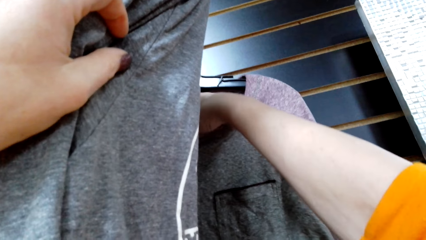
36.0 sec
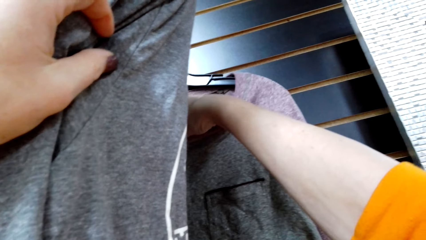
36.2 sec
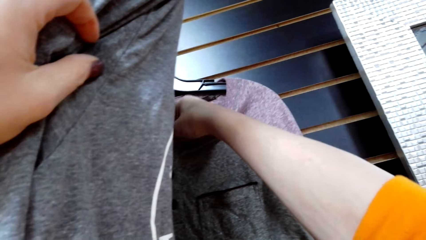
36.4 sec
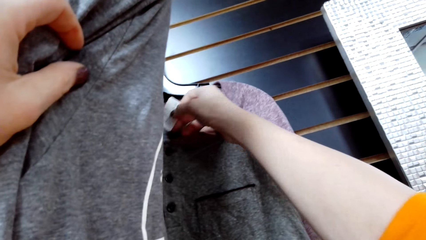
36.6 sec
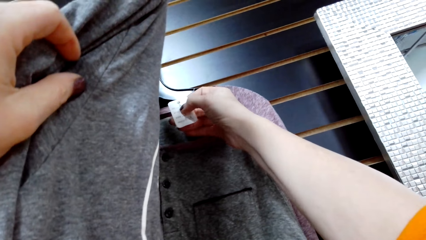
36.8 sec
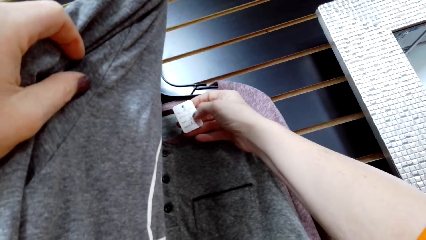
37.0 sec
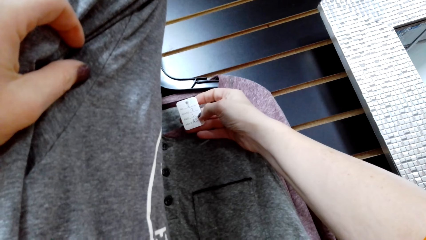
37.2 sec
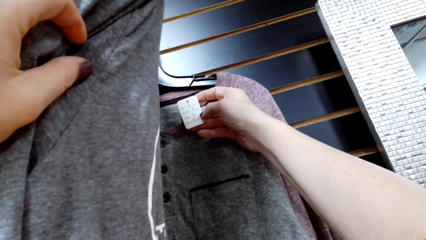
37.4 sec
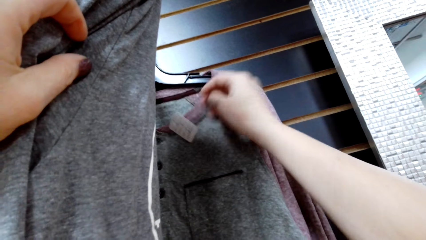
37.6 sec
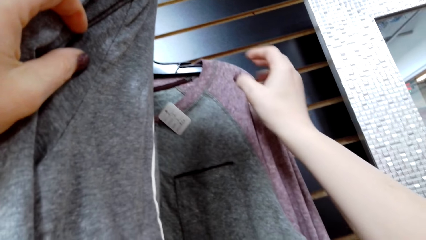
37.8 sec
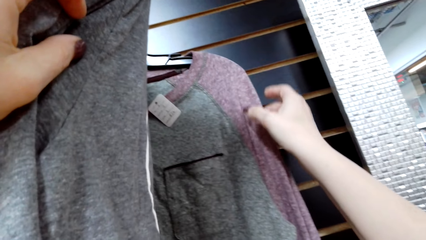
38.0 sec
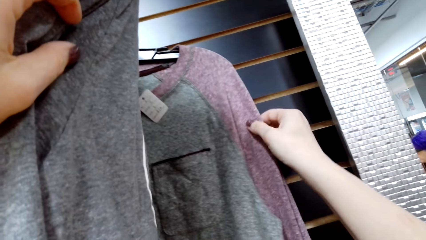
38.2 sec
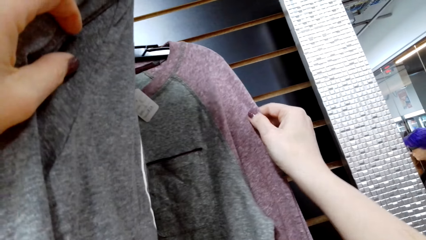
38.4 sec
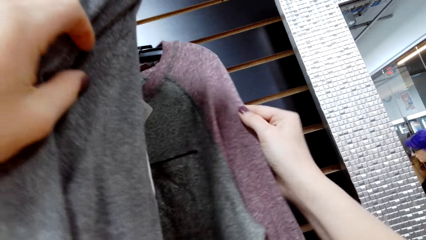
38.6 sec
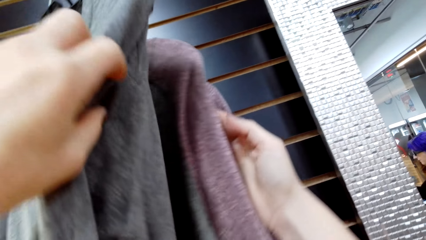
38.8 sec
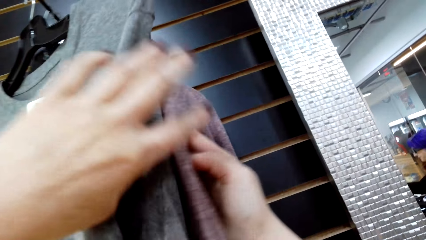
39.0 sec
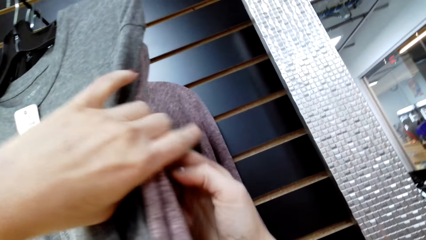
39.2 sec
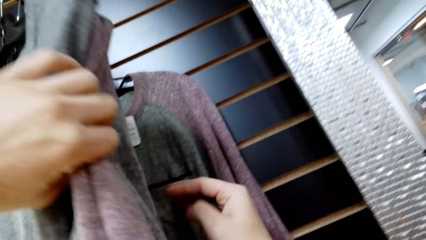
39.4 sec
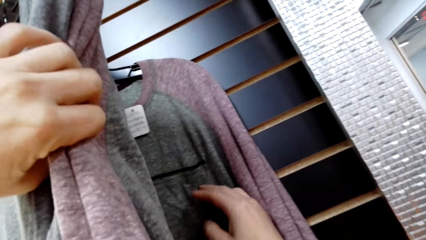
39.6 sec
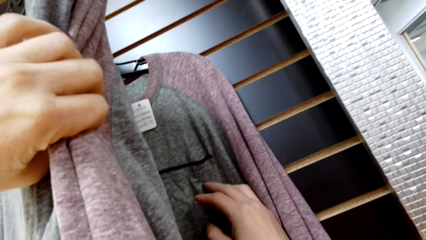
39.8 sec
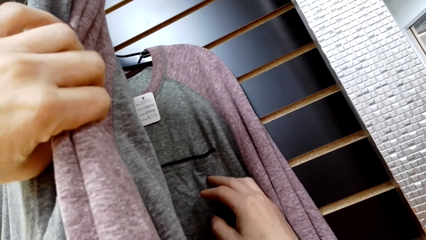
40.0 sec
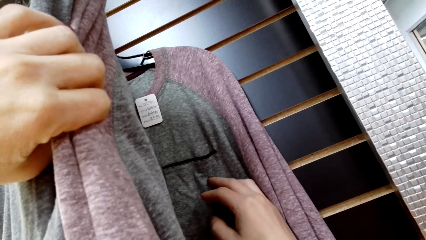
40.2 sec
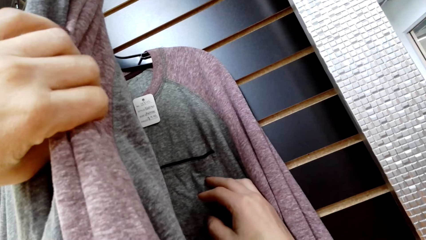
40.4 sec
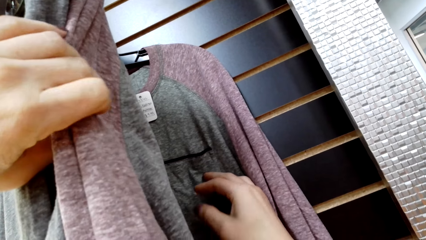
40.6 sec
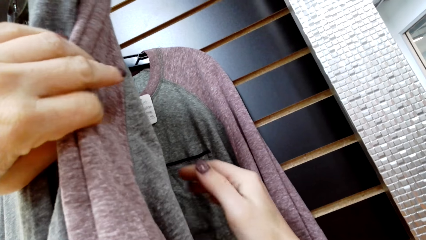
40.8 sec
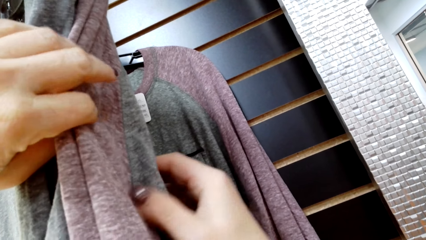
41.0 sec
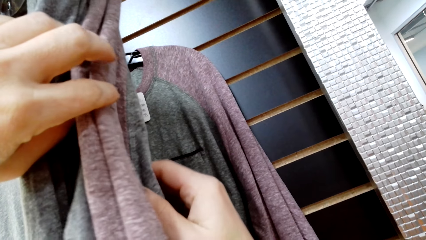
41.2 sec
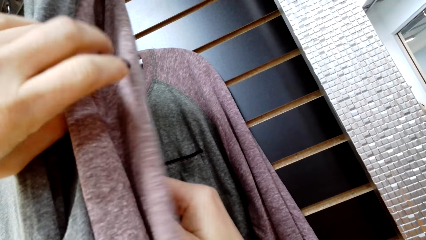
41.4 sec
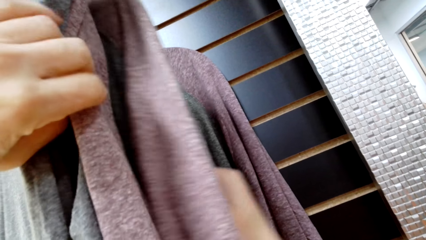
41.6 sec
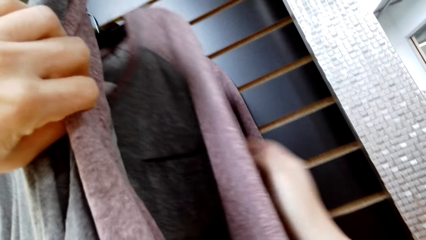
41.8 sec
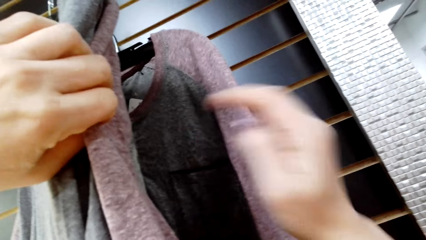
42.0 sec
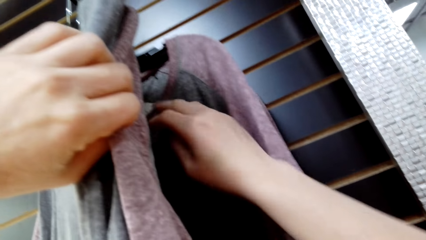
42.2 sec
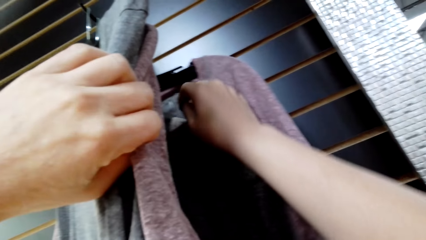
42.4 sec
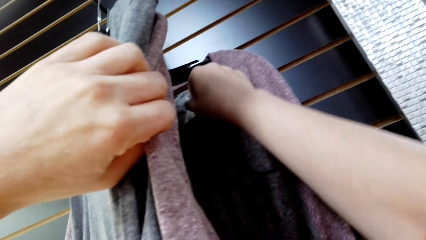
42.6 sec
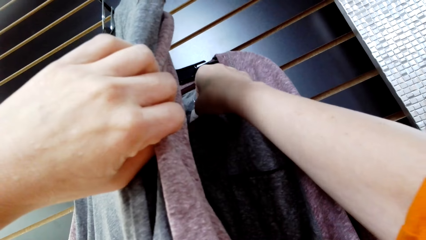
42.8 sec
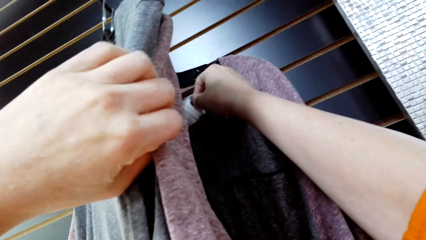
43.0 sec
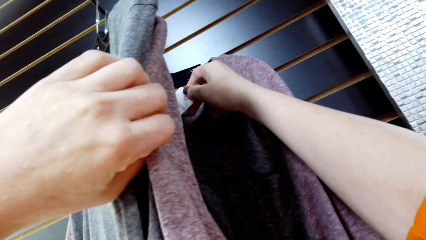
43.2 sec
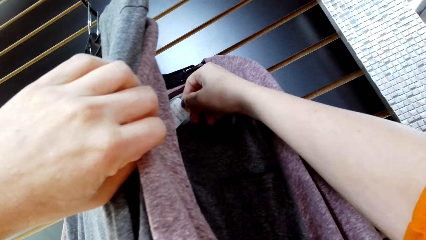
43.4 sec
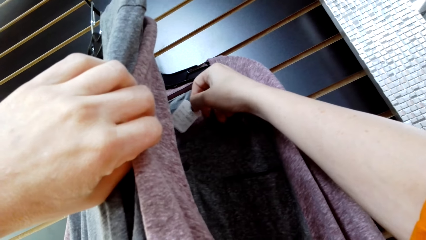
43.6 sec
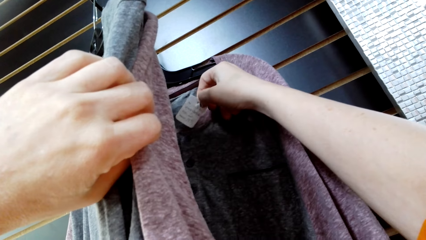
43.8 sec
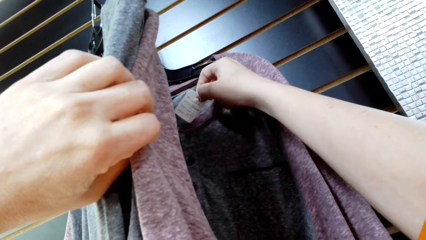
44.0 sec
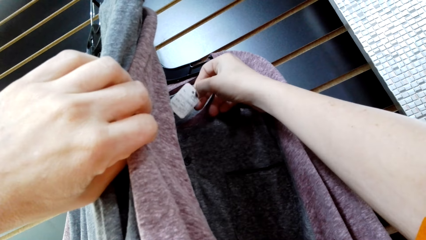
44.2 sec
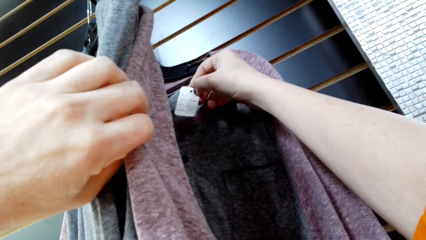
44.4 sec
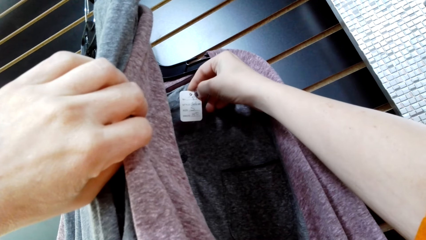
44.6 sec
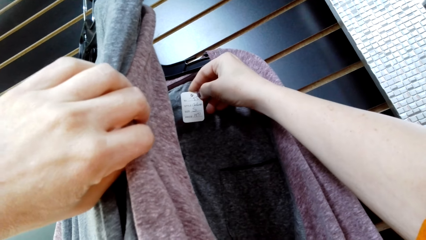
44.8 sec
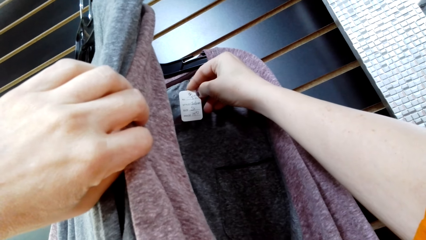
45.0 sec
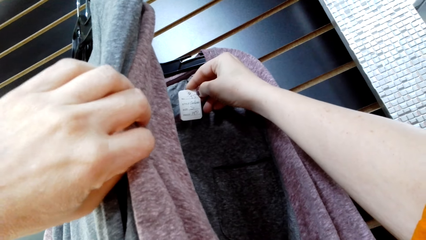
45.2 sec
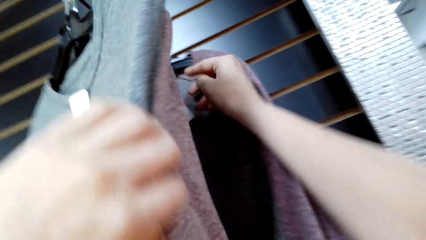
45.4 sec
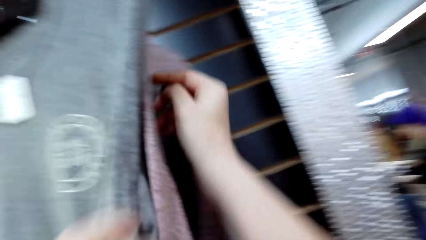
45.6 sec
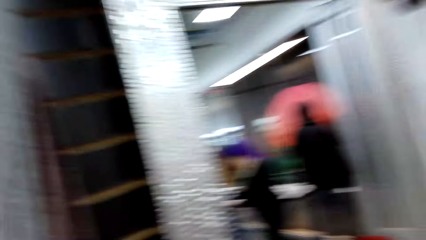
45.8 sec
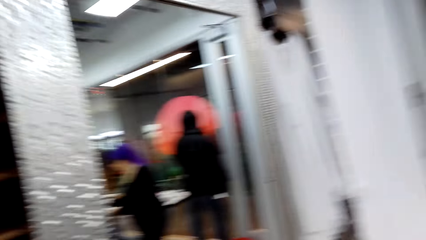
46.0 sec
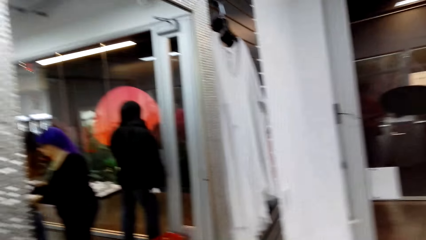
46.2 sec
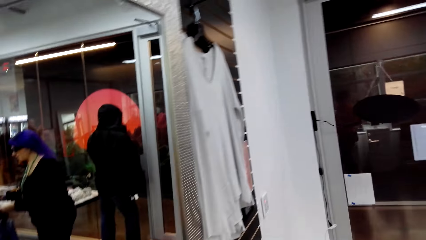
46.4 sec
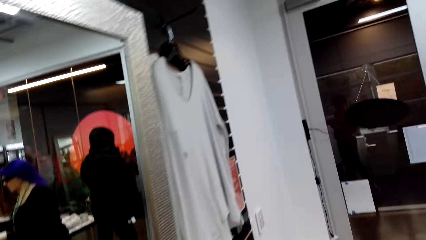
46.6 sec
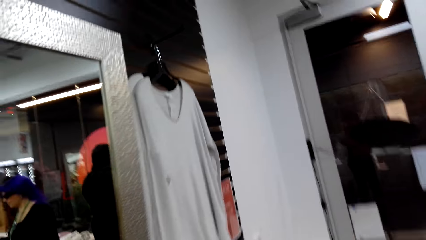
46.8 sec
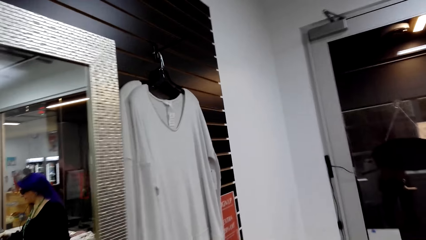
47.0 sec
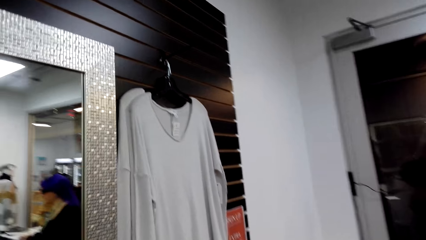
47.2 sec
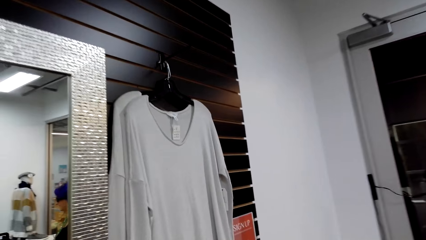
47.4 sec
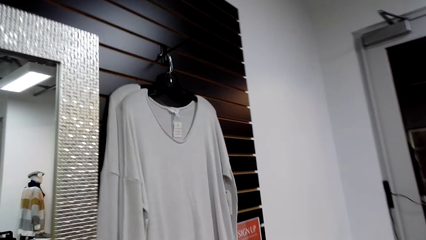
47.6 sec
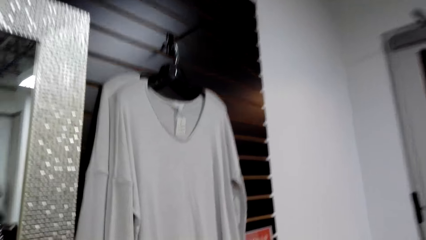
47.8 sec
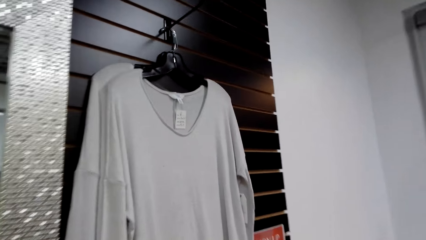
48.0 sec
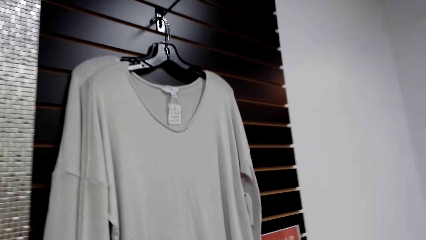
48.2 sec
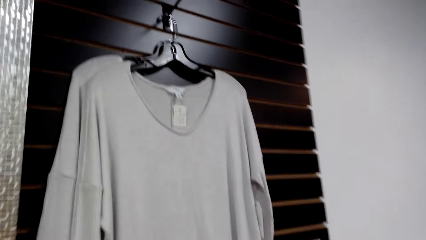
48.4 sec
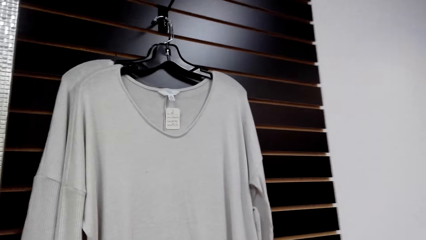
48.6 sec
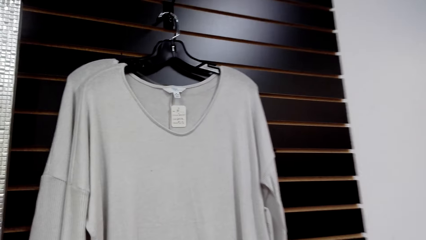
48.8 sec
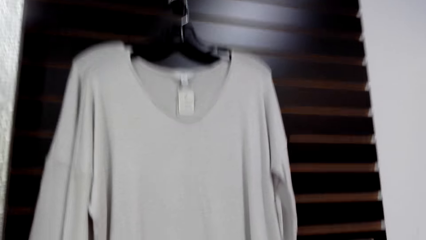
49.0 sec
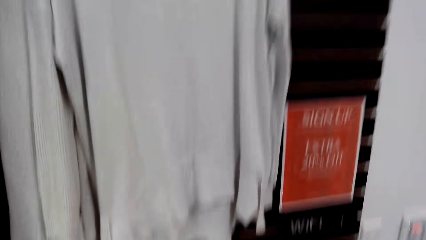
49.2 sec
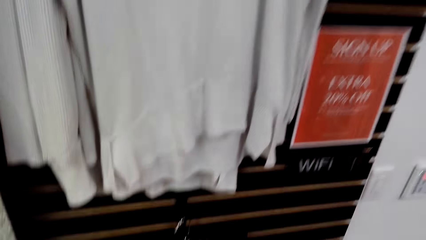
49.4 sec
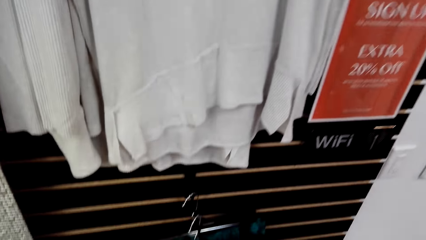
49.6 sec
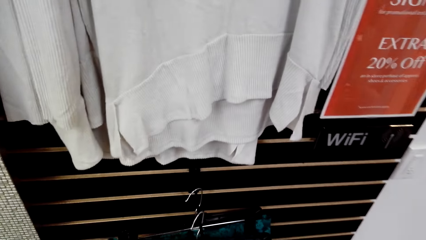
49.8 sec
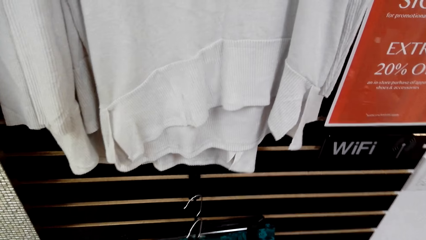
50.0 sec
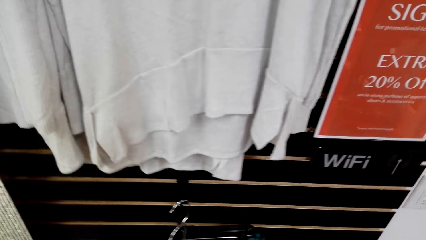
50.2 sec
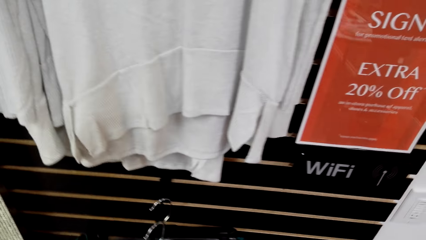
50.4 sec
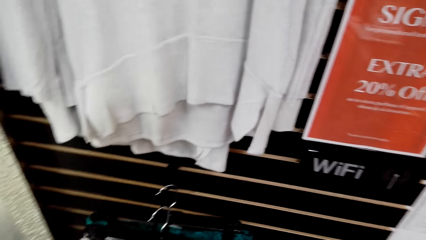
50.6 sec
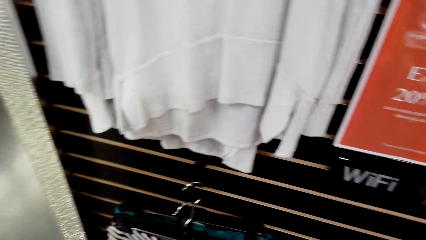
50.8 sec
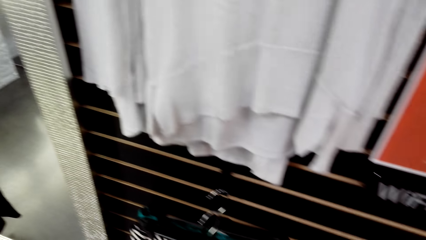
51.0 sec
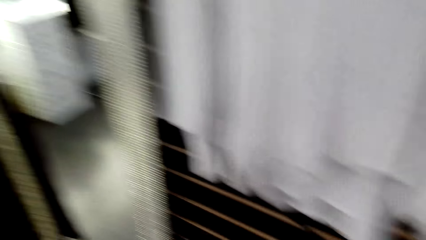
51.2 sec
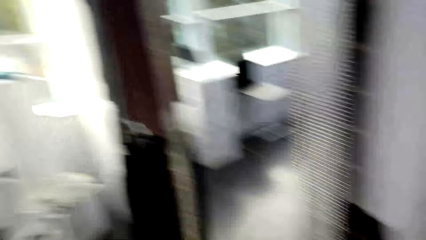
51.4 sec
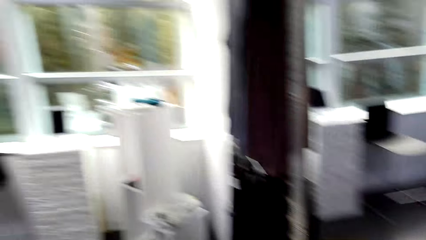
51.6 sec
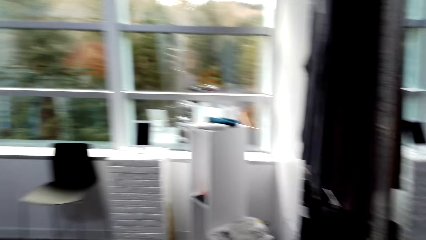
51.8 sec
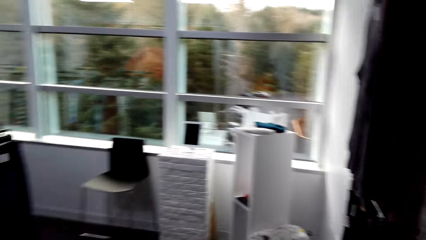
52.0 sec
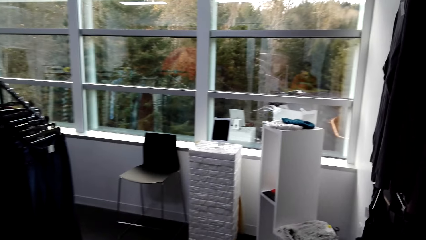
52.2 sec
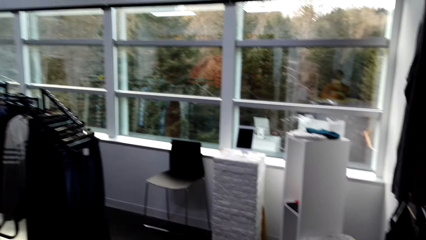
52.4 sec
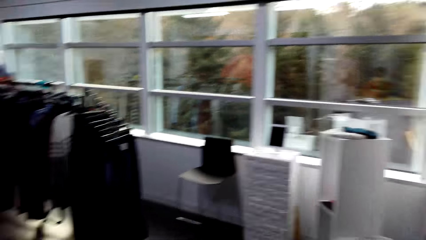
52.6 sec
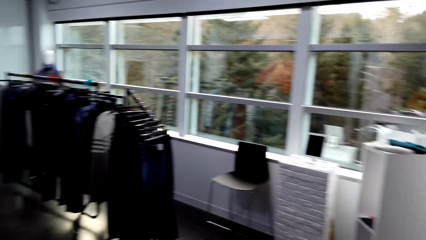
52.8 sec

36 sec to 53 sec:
The camera wearer looks at a tag. They drop the tag. They move the clothes. They move the clothes again. They look at a tag. They move their hands away from the clothes. They move around.
